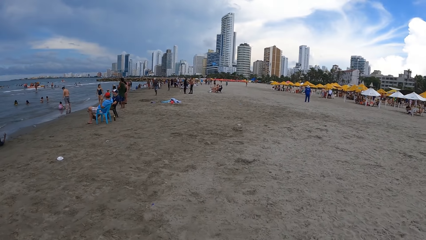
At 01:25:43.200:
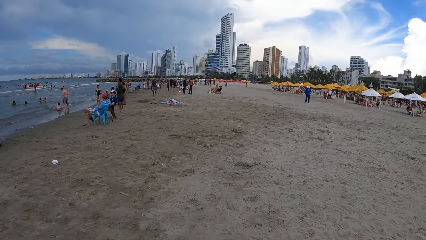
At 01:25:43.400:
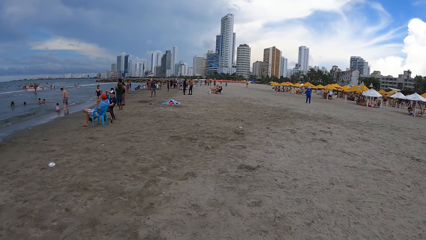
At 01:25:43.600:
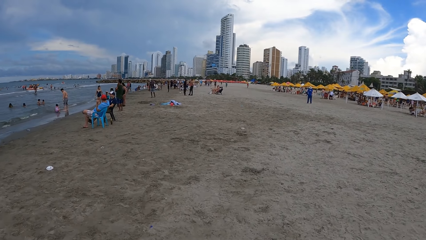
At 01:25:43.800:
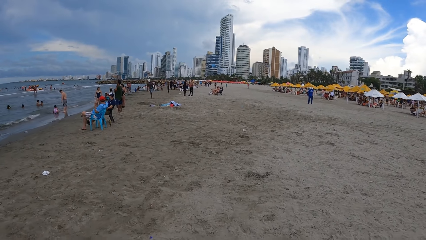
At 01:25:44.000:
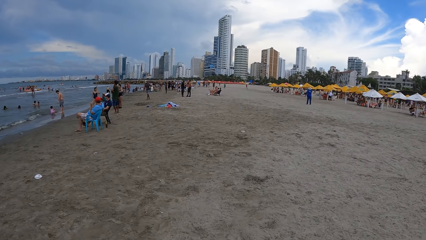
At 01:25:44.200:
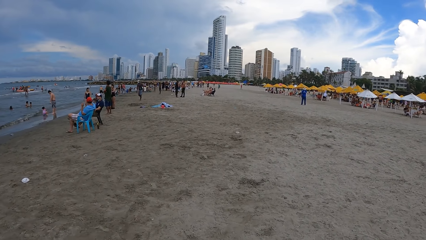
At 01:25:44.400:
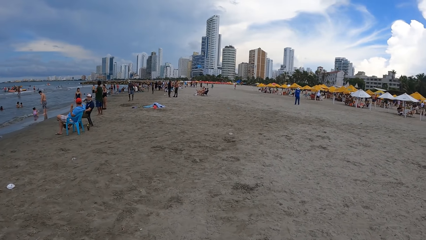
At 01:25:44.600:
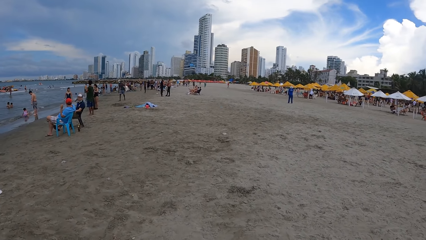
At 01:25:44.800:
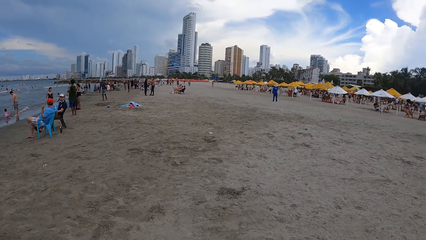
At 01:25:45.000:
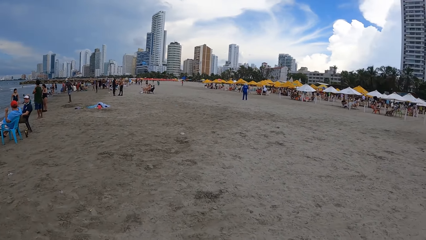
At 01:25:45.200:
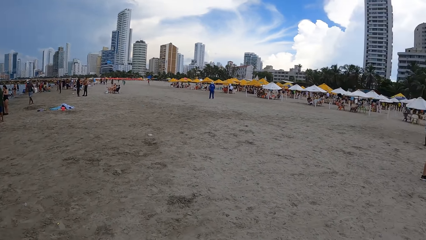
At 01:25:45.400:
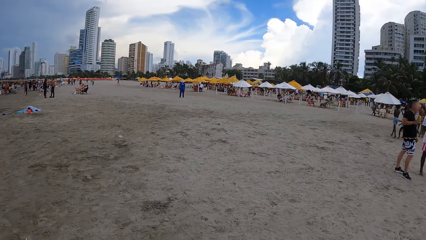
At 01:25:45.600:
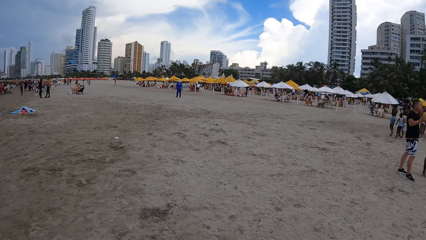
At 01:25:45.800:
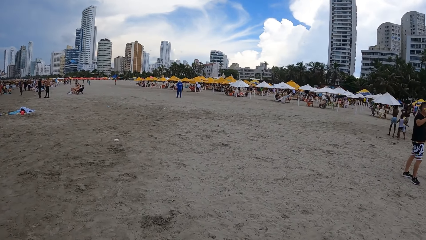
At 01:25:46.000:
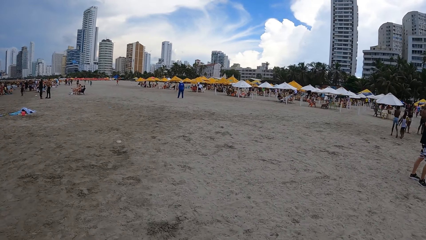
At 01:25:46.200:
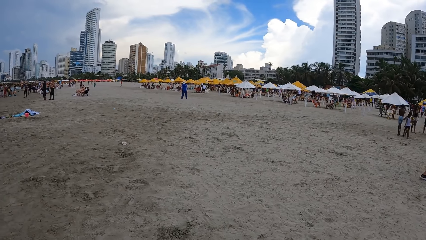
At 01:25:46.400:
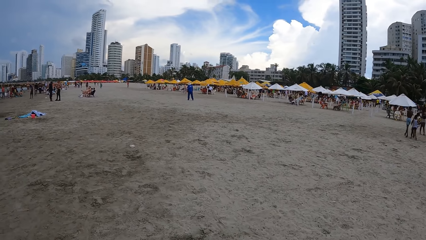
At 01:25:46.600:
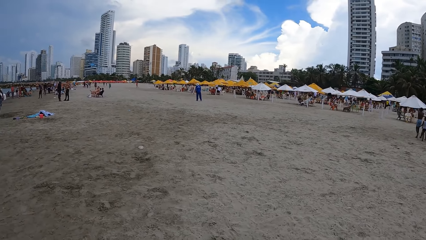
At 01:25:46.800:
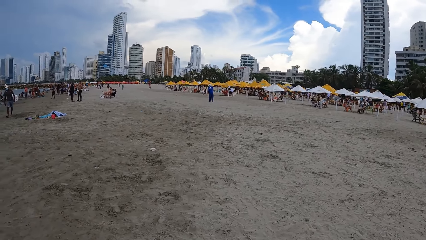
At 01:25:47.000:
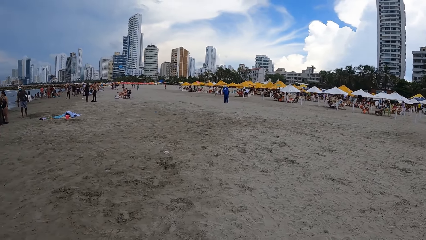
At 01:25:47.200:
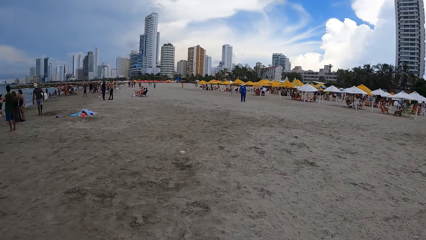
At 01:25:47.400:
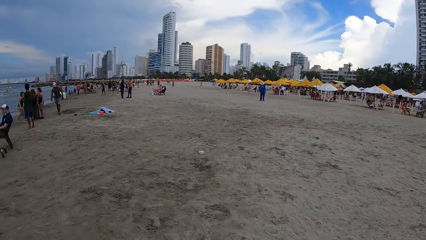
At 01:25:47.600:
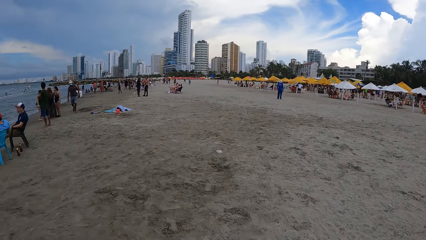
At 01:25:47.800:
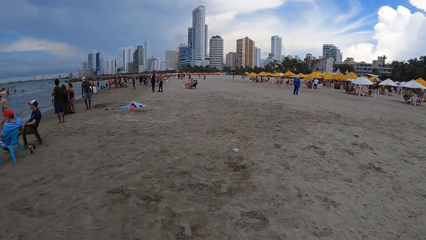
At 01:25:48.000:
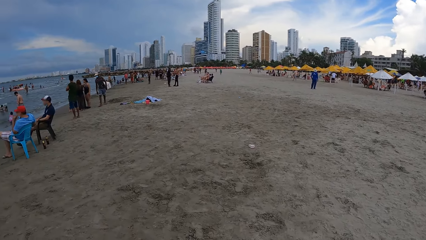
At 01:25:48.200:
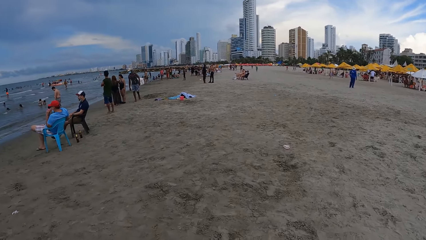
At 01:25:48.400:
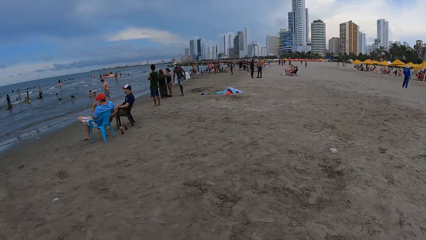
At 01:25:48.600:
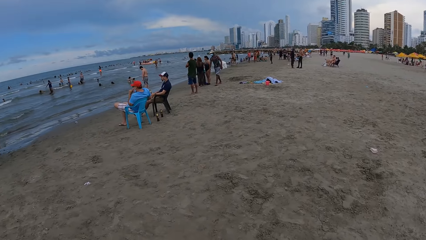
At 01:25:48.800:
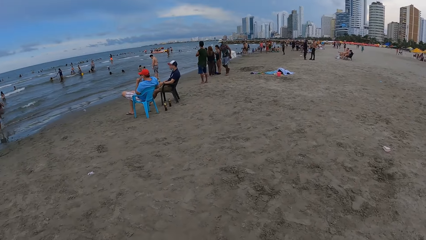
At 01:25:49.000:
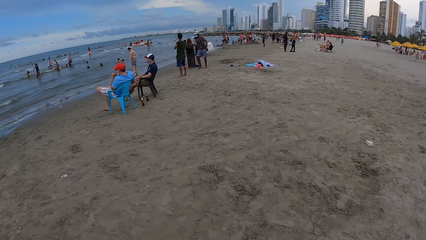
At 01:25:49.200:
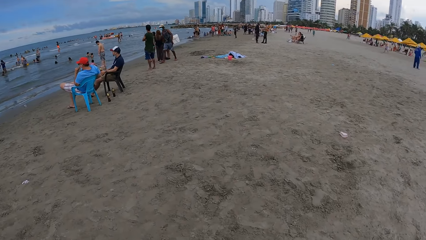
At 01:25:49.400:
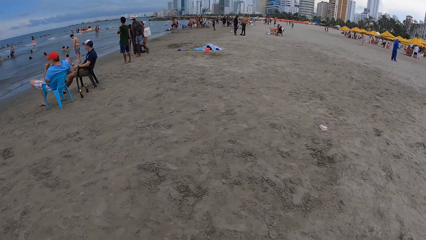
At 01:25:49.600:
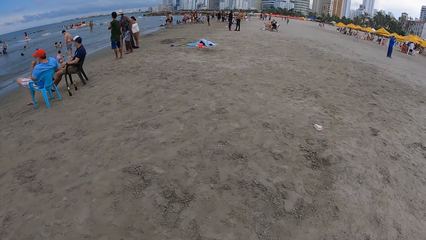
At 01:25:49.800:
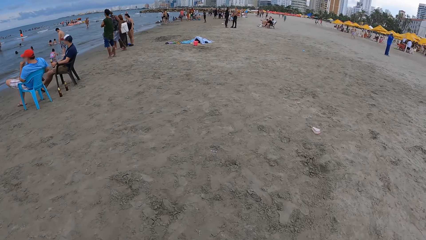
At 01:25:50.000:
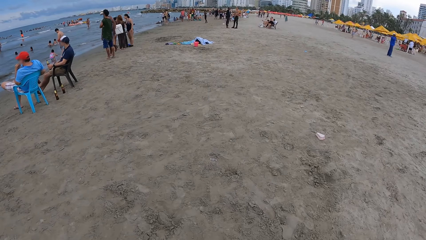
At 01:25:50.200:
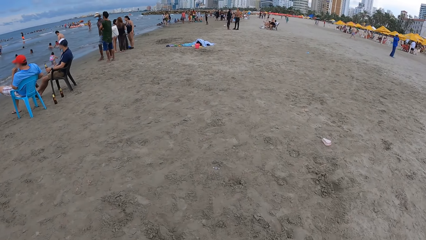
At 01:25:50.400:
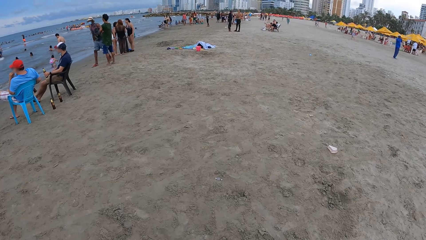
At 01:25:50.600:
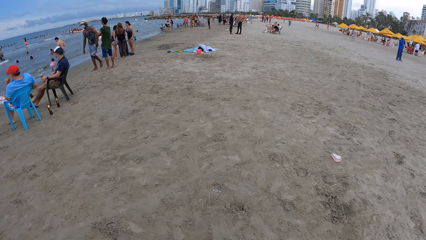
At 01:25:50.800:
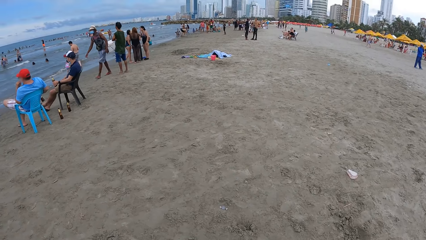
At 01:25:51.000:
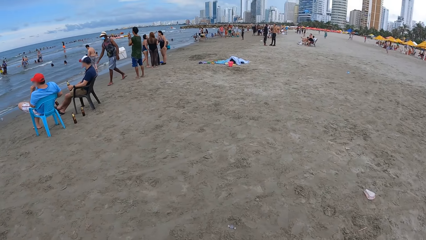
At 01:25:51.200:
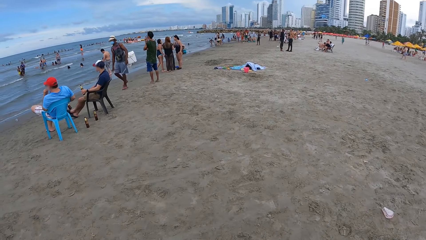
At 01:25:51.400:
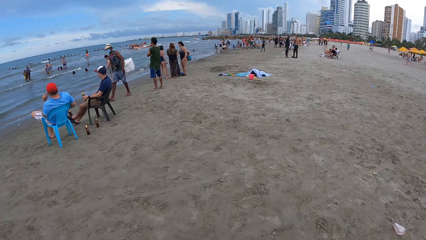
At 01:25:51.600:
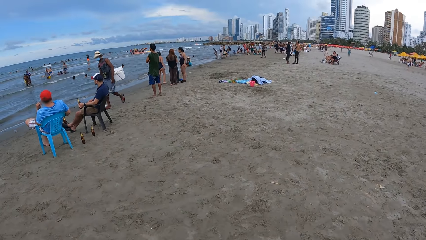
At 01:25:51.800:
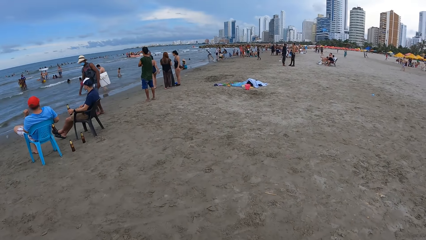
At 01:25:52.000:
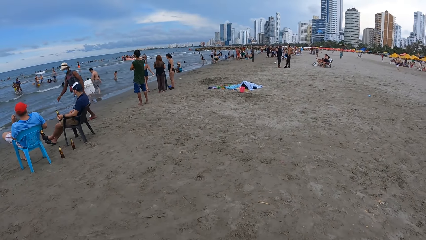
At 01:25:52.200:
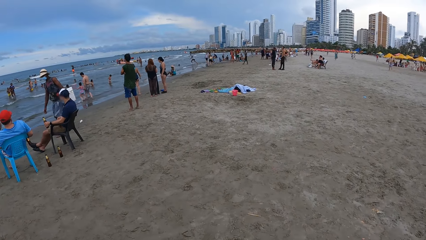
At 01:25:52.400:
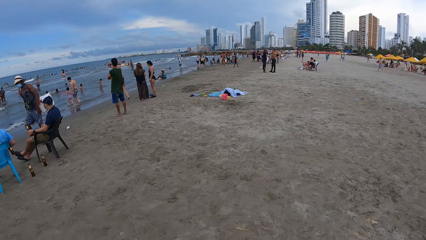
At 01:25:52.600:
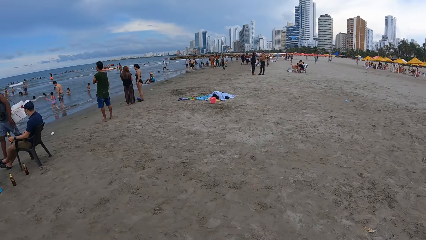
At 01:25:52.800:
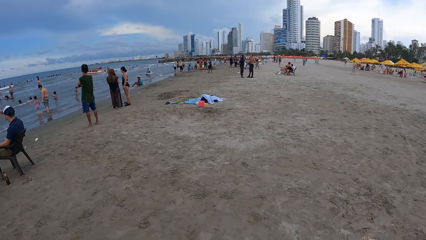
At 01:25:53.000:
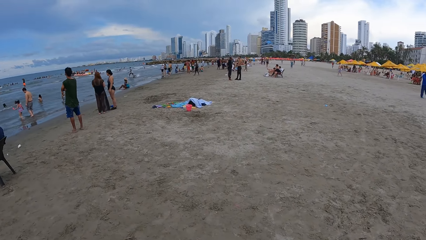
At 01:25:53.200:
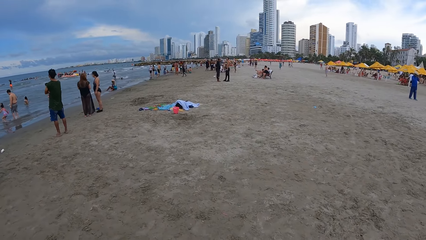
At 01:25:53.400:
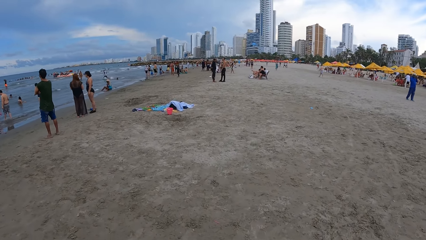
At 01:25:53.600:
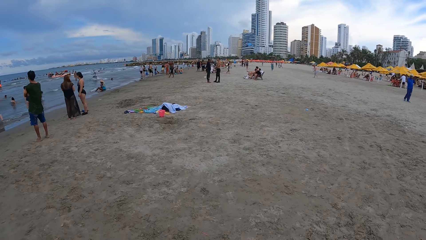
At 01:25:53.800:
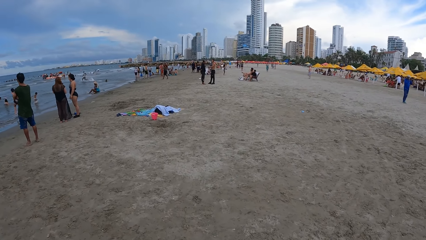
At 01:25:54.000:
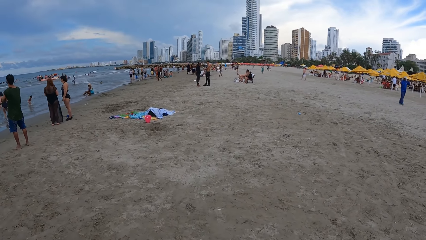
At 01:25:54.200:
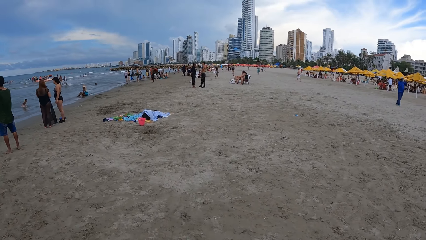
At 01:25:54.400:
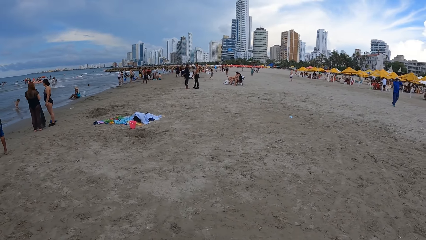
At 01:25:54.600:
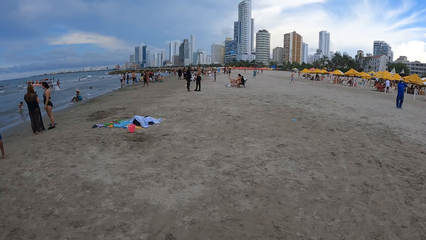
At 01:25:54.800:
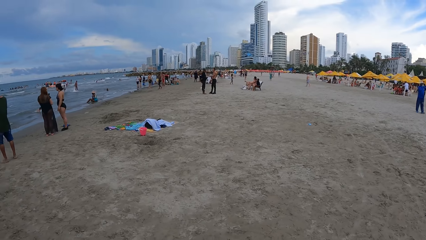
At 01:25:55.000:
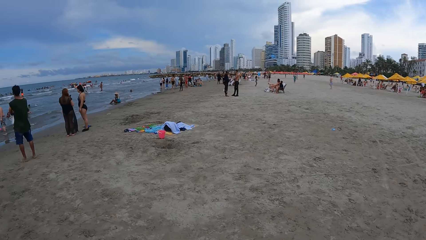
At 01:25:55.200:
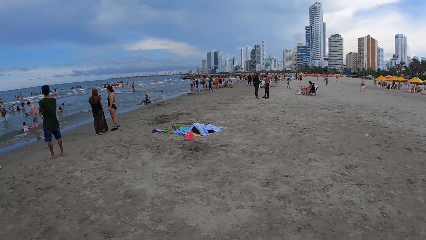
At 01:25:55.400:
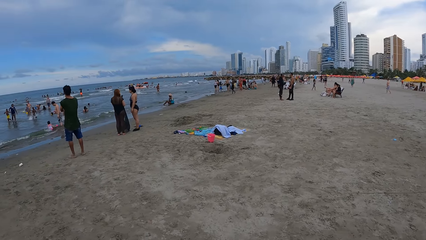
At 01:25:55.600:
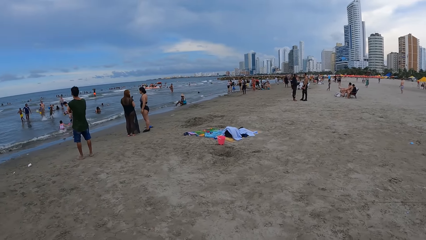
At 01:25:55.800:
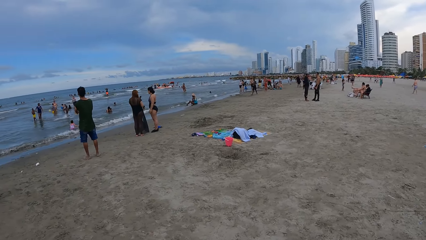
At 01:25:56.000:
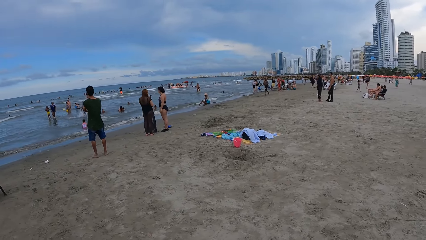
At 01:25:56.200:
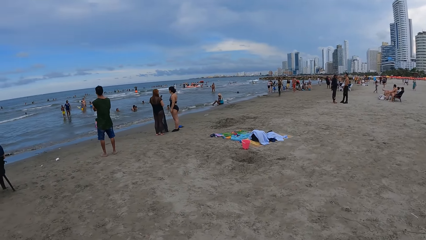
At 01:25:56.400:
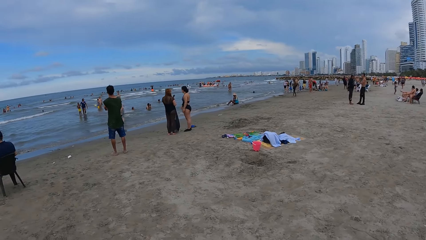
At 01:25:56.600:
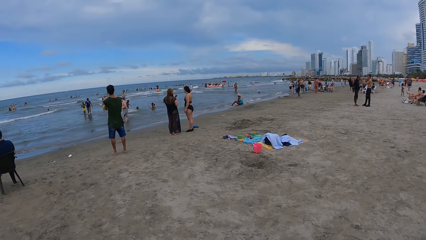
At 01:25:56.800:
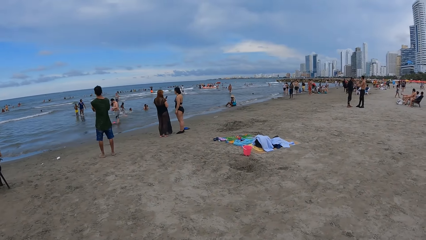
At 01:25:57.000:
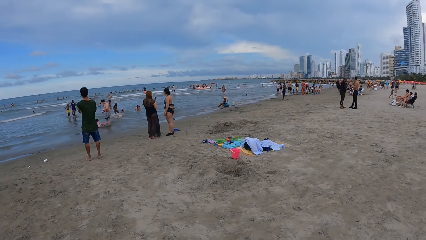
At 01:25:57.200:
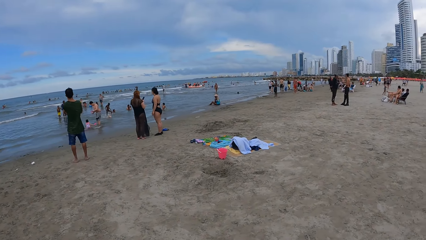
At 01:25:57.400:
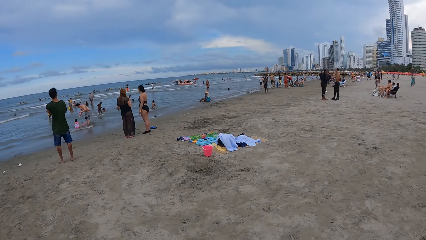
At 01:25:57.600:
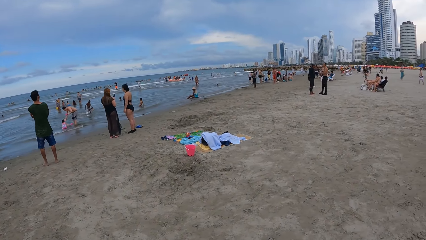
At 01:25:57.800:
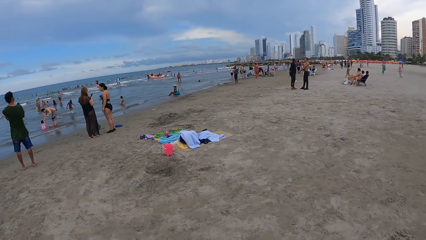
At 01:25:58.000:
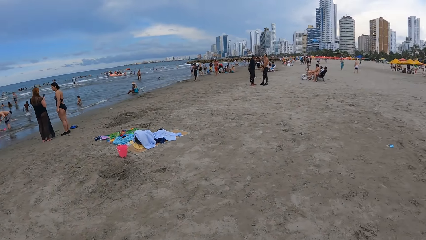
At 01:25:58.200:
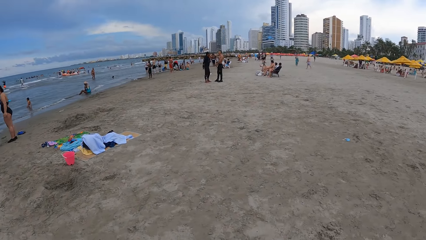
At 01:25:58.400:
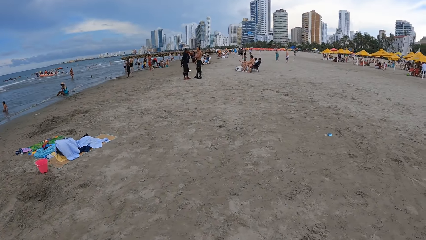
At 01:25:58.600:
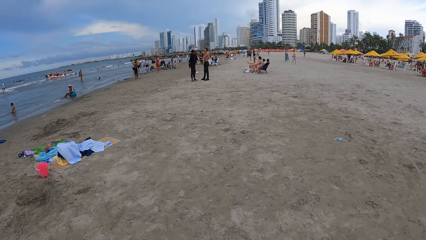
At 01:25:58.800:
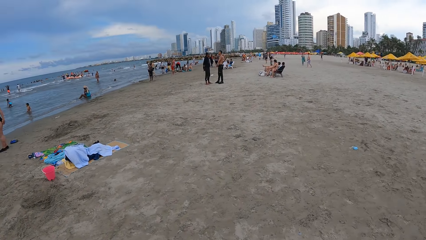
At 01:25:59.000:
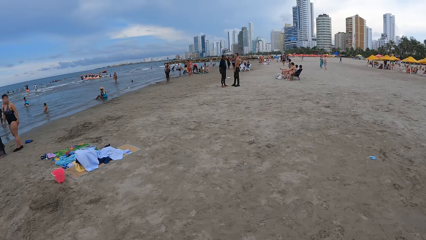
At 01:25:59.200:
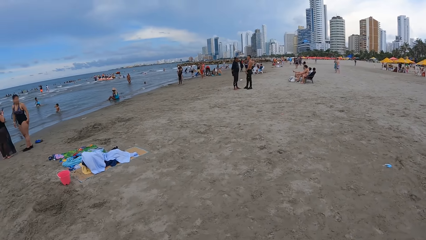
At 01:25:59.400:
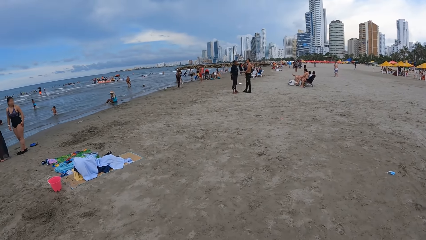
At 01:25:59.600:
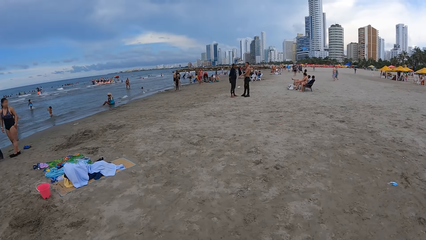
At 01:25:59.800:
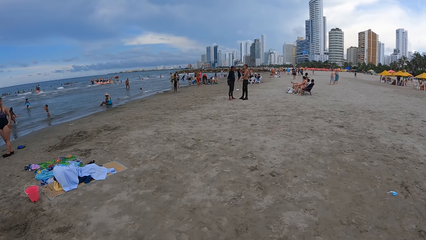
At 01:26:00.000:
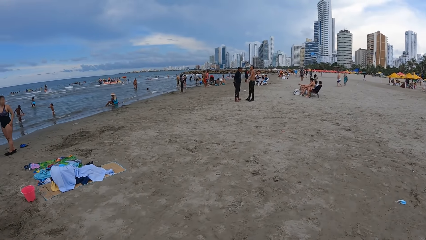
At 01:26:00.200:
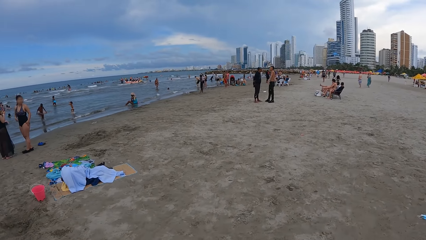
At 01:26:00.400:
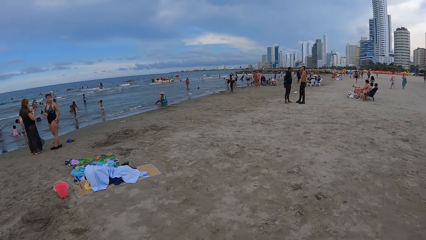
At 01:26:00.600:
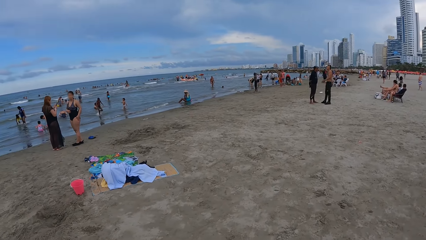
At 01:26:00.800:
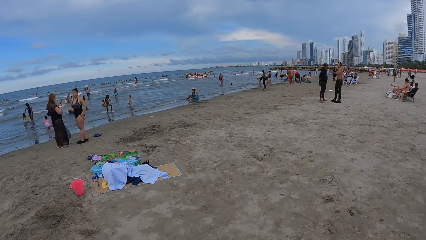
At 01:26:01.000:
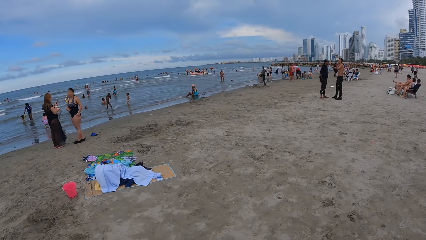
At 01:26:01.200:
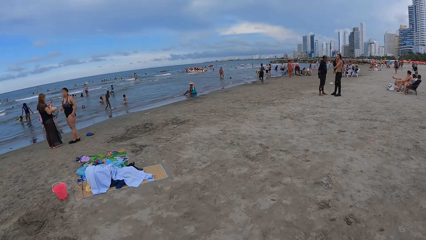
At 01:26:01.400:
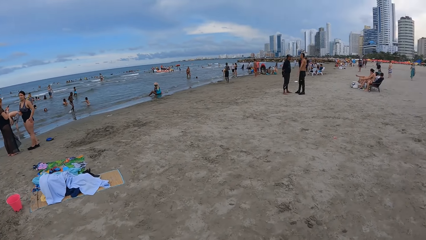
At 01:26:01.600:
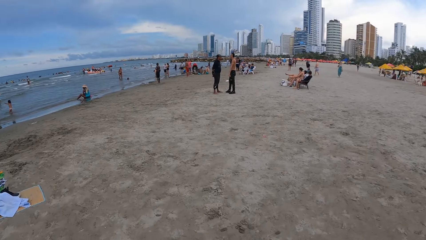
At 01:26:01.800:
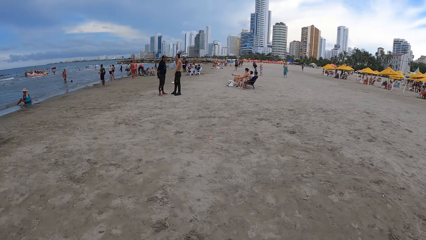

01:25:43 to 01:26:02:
The camera wearer looks around. They look around again. They walk around the beach.
